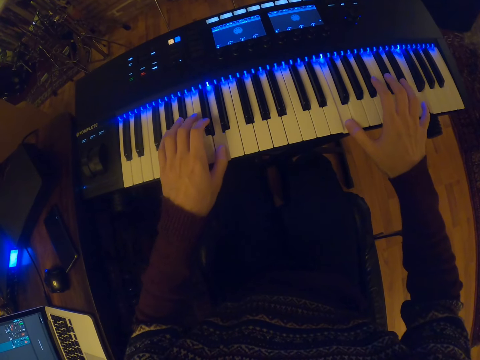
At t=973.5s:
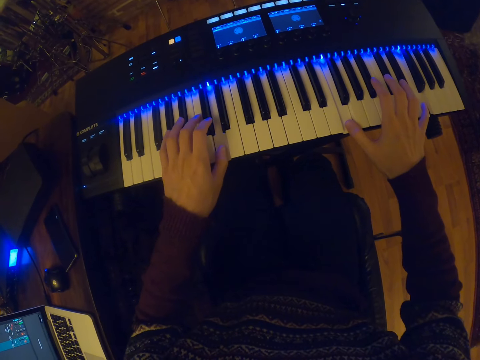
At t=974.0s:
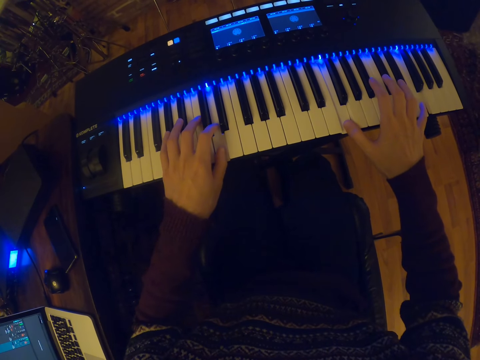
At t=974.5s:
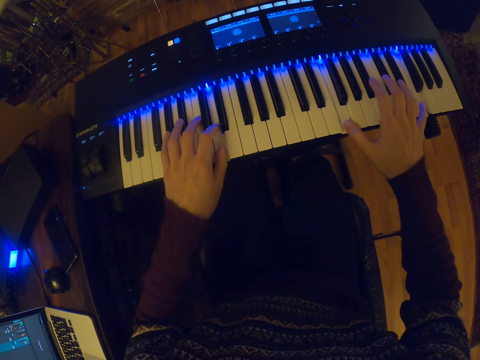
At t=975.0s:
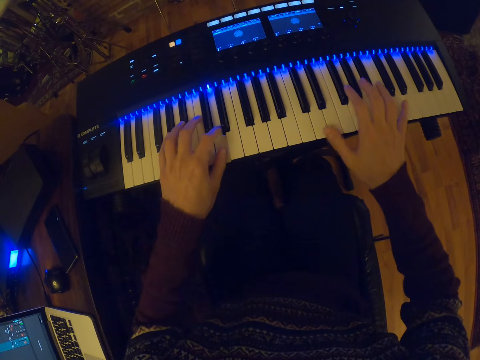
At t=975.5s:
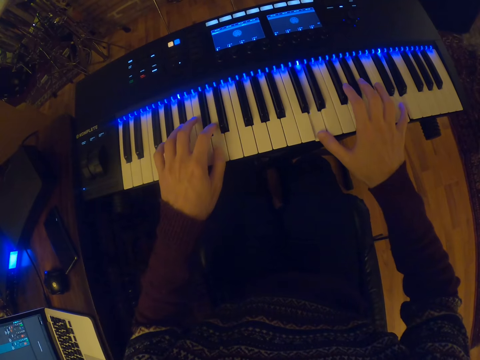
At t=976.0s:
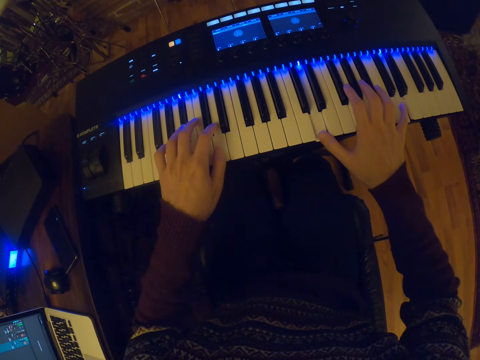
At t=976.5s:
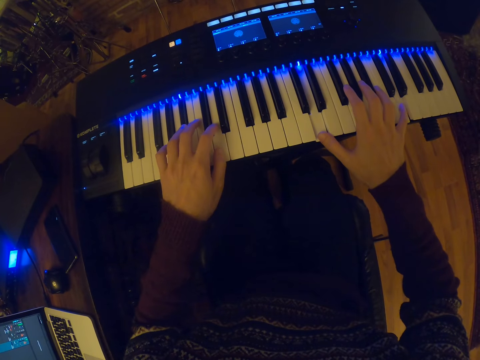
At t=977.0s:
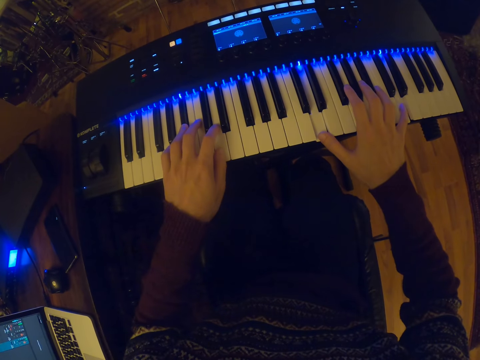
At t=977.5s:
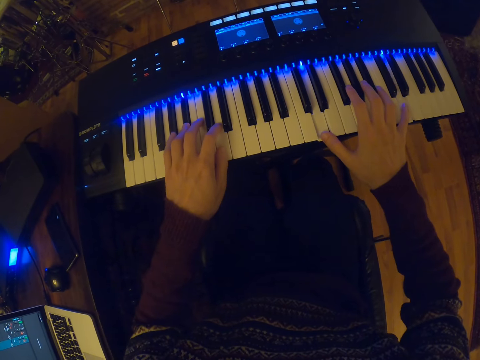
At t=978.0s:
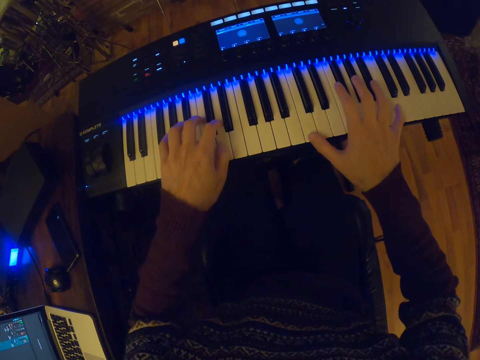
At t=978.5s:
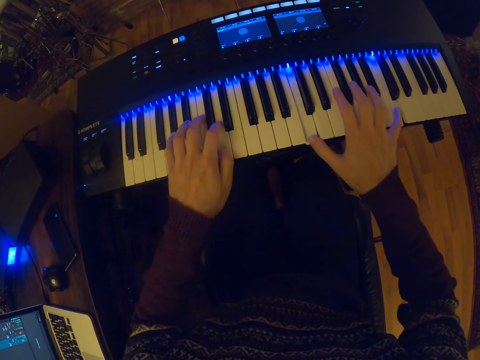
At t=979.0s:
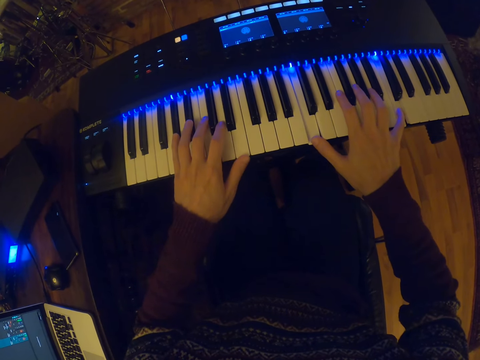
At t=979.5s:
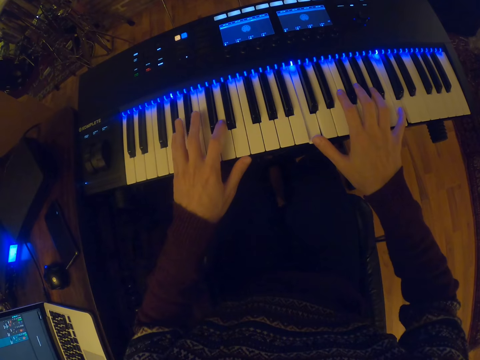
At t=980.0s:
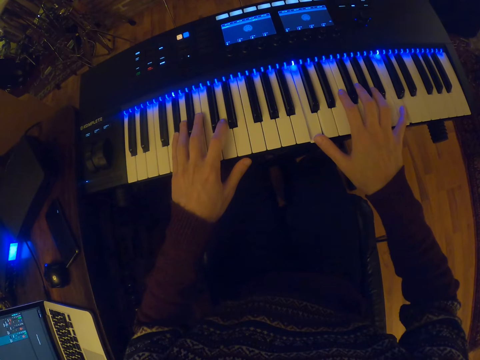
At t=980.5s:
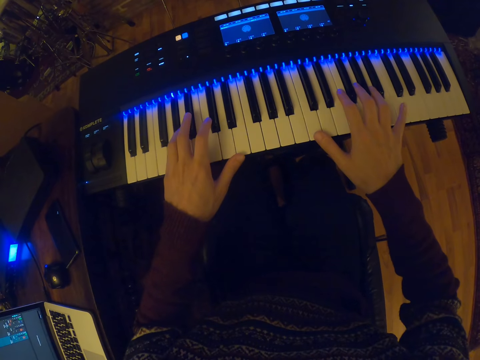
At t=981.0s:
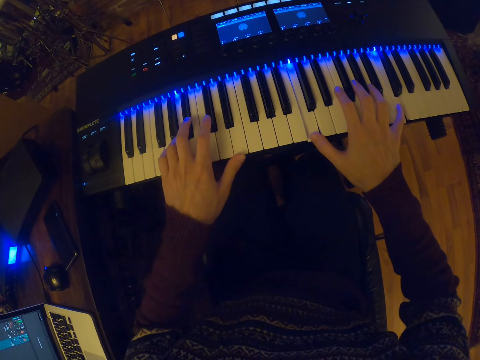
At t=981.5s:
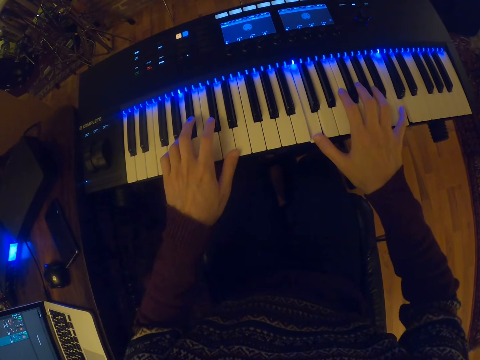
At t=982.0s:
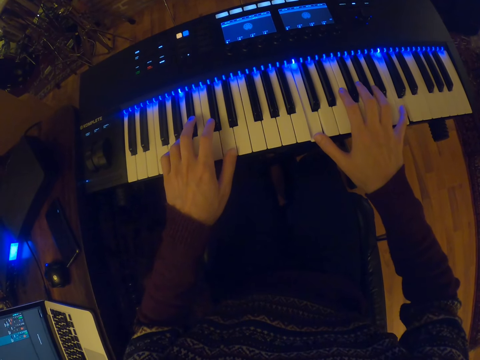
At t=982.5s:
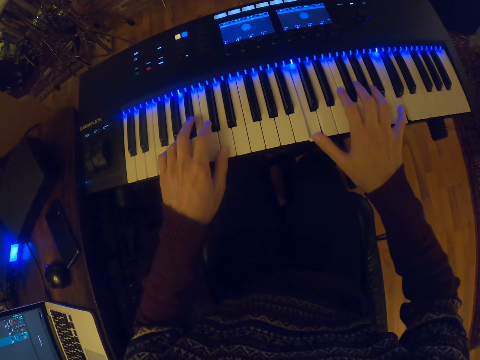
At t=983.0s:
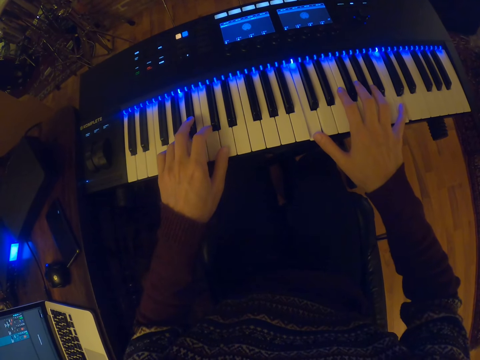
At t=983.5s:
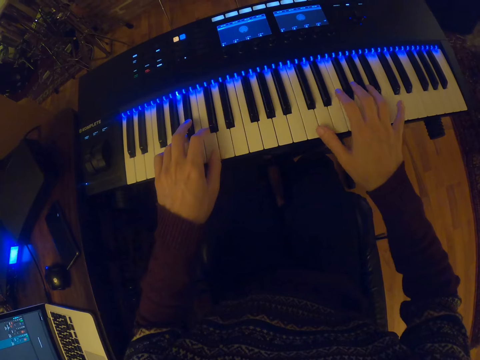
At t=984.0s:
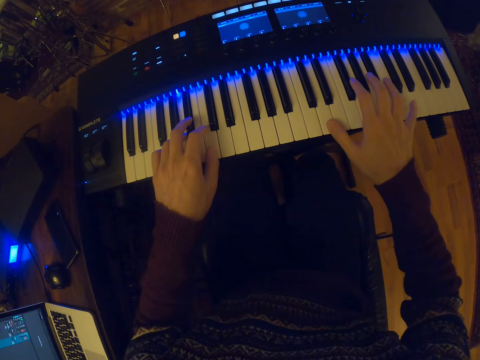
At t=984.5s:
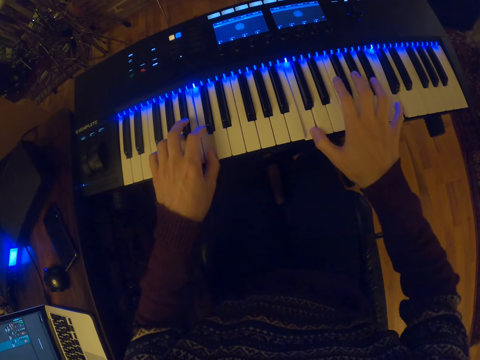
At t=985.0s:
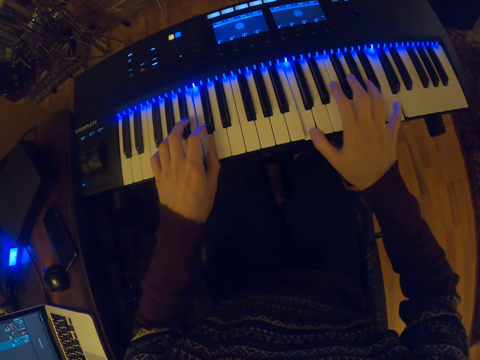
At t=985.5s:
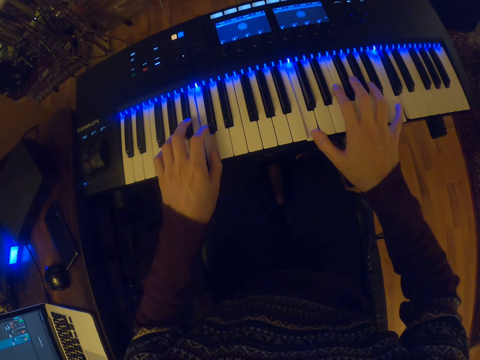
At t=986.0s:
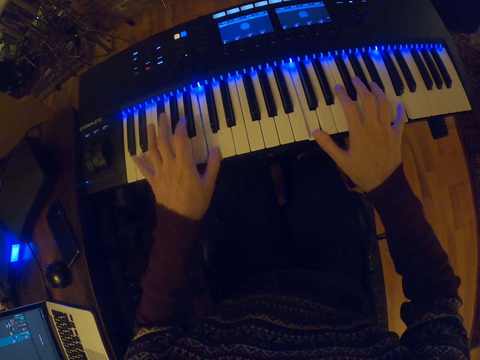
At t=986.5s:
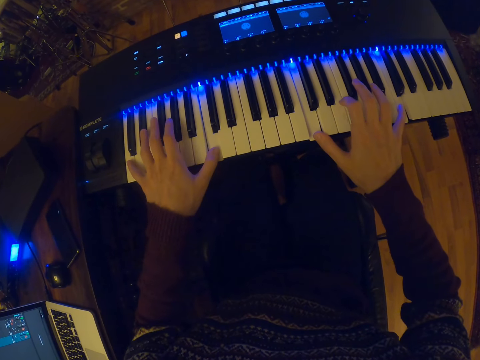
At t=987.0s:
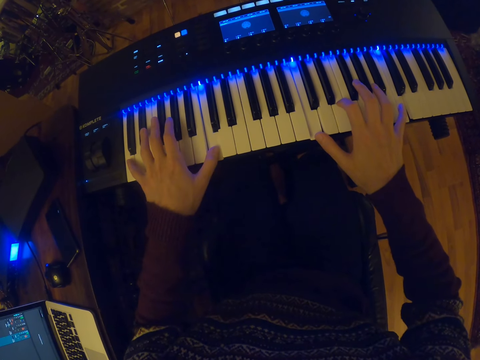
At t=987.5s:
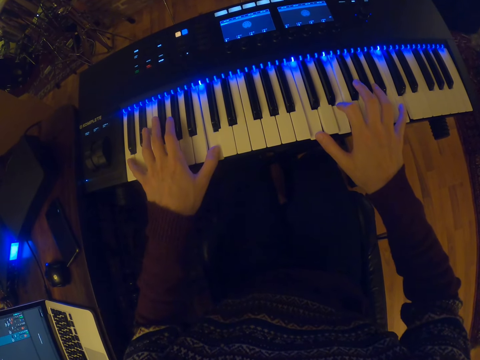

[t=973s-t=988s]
The camera wearer plays the piano.

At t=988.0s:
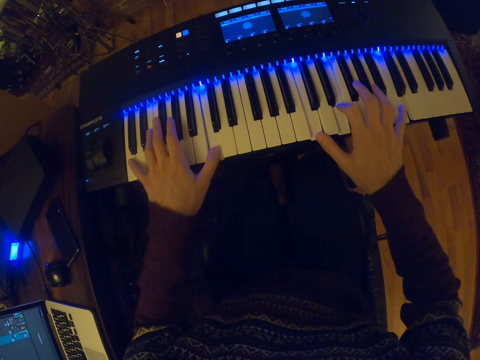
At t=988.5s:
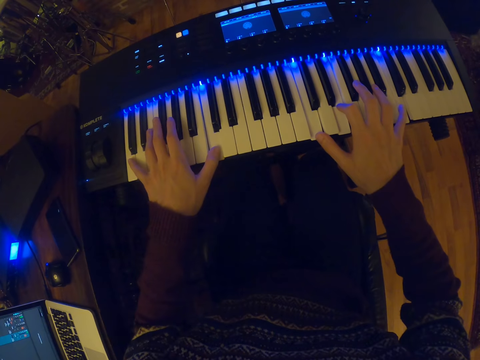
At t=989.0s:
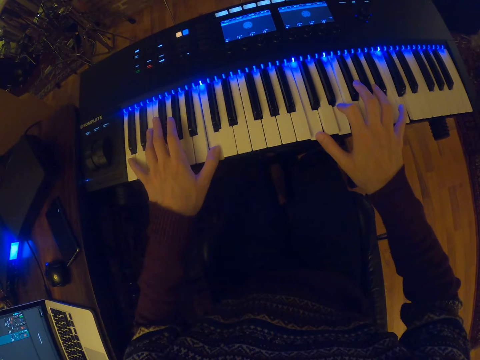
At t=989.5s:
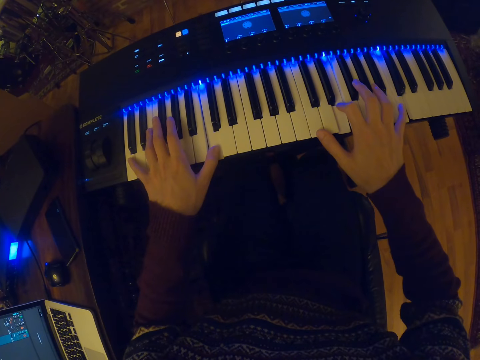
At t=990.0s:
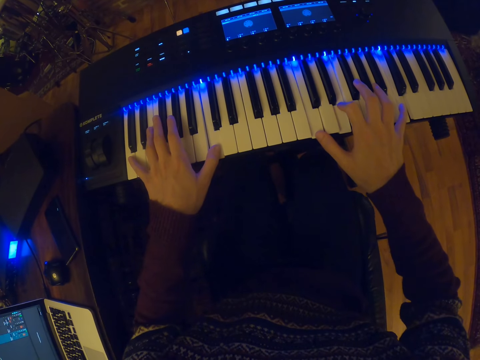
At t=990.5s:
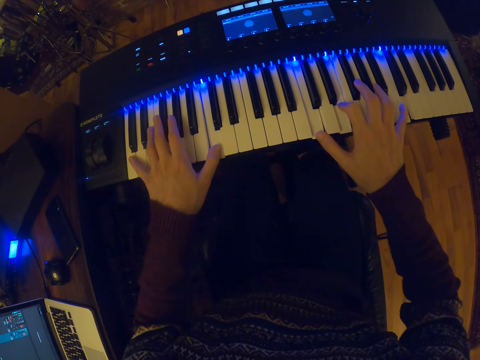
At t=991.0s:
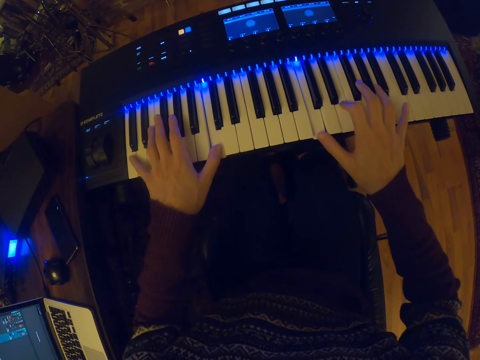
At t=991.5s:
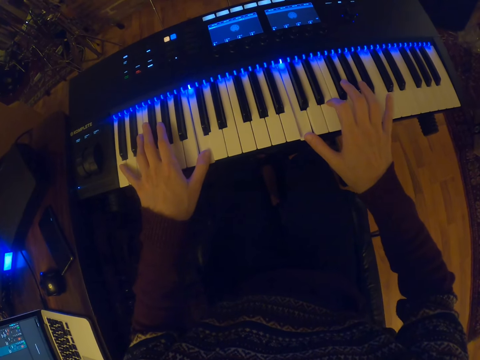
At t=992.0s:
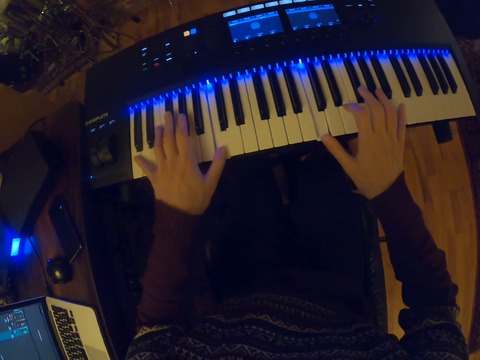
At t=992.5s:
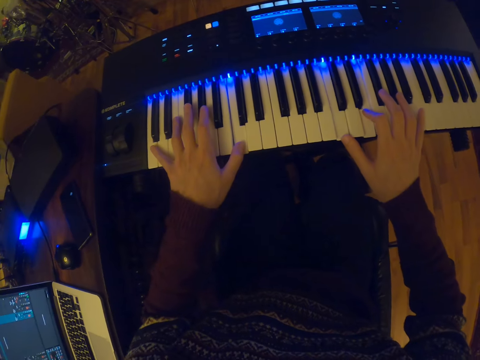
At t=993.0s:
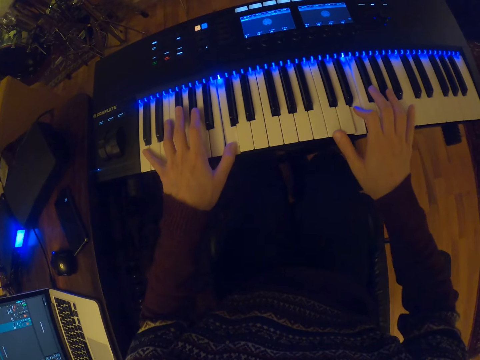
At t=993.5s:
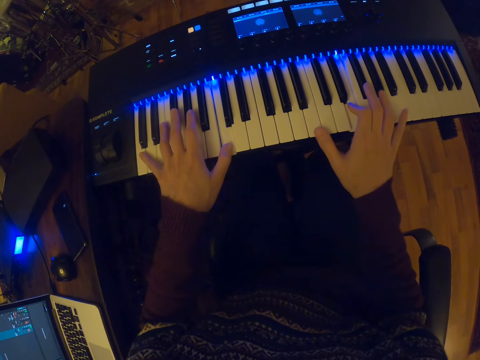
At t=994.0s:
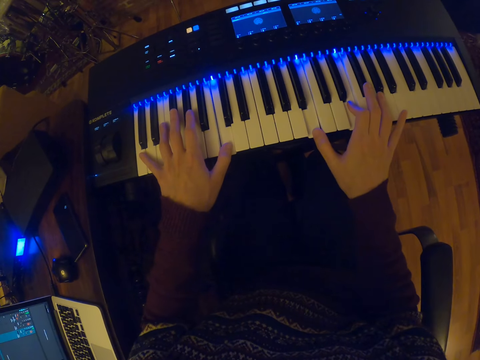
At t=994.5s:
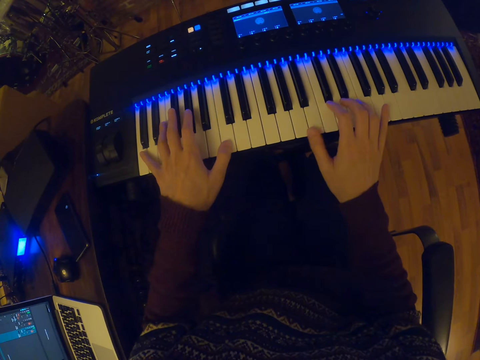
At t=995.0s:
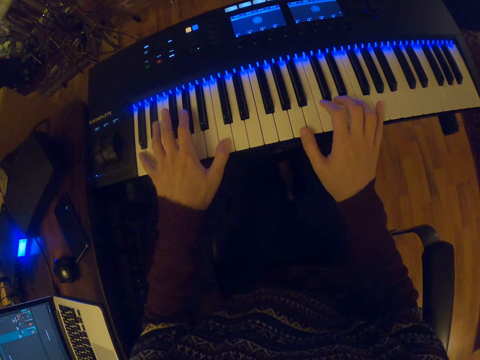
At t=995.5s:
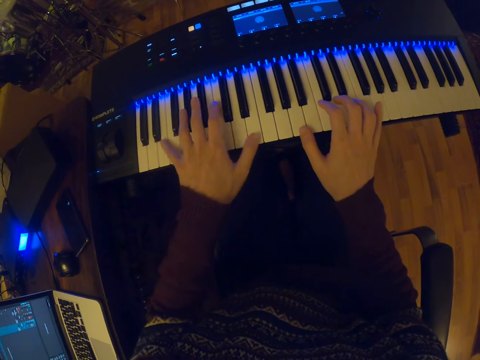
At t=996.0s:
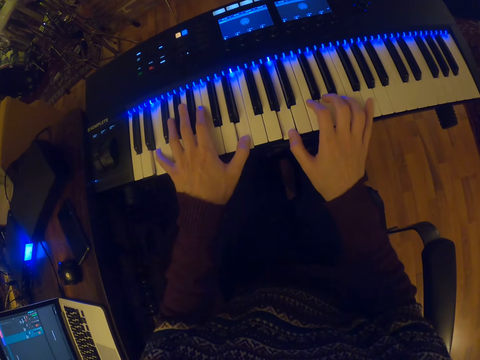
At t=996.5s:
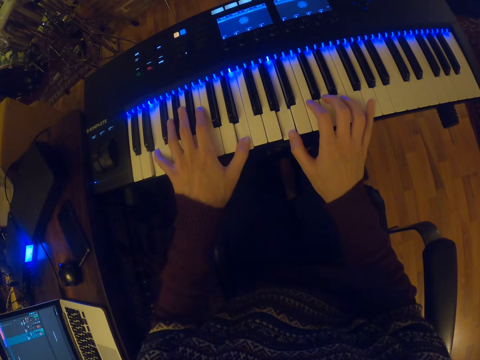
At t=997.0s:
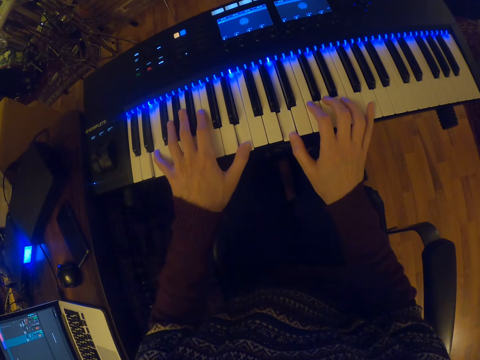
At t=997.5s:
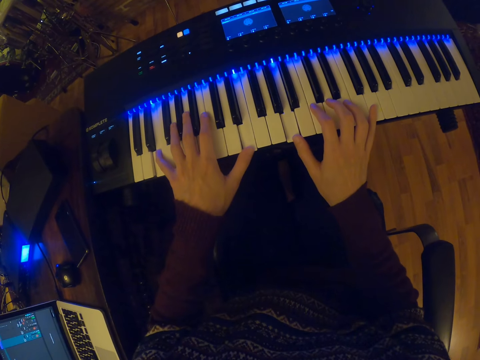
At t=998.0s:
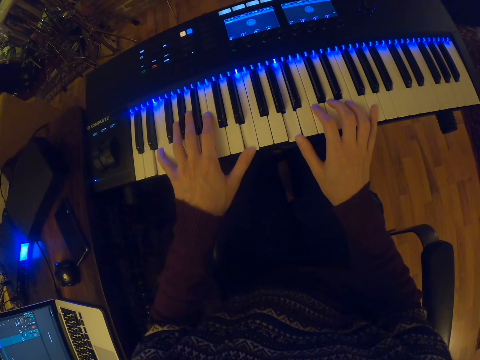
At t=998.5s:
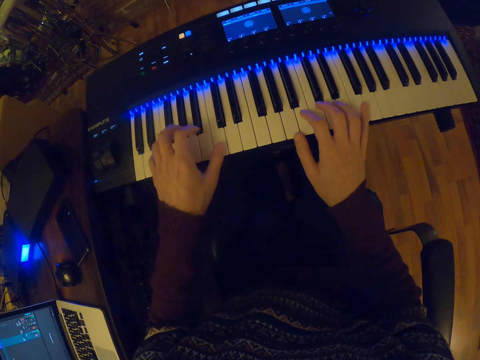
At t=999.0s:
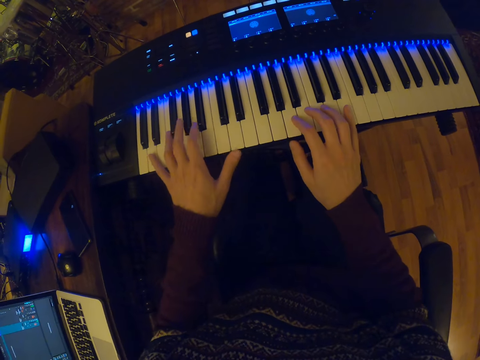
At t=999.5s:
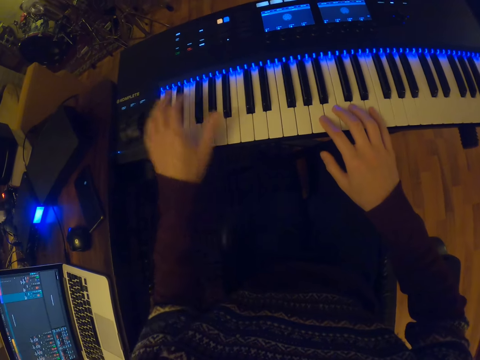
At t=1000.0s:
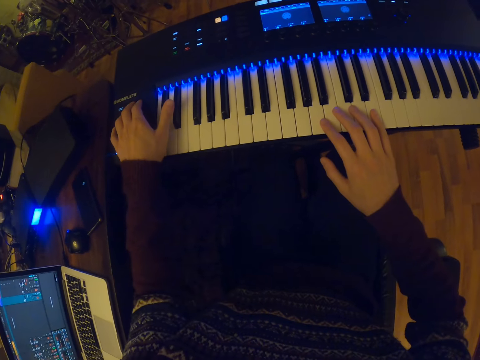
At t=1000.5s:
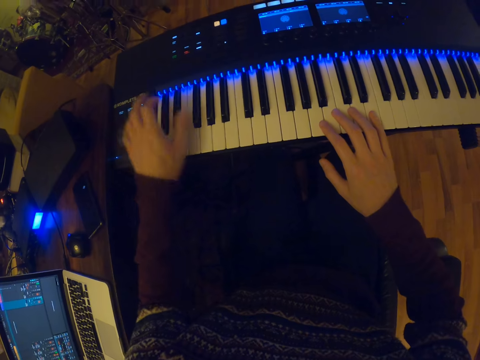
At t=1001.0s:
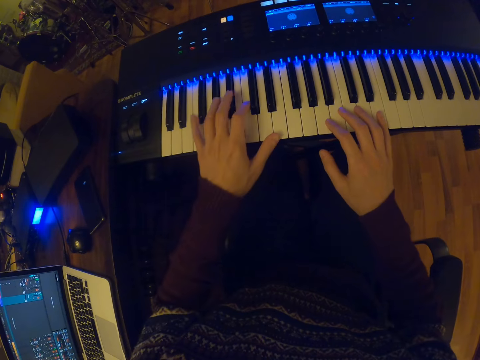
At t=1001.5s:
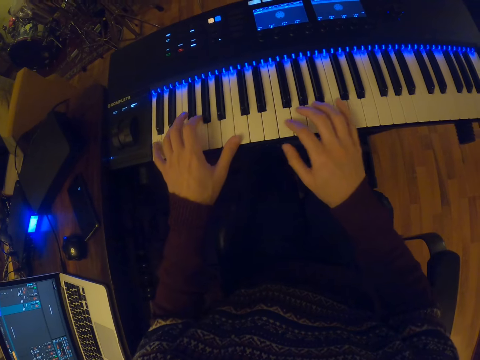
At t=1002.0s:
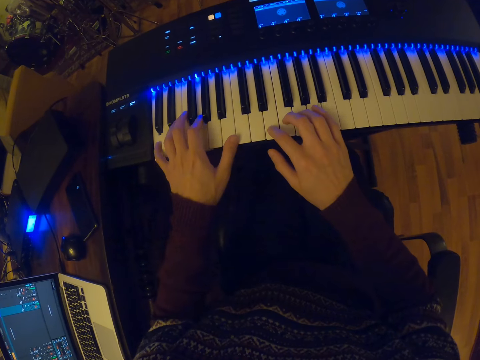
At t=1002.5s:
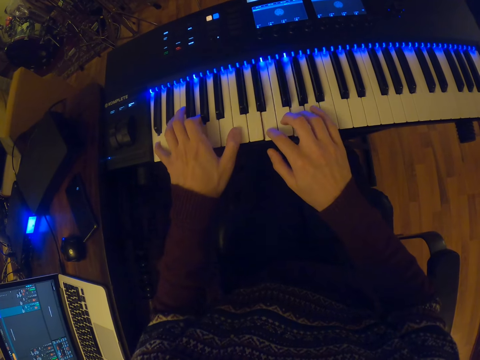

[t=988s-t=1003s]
The camera wearer plays the piano.
